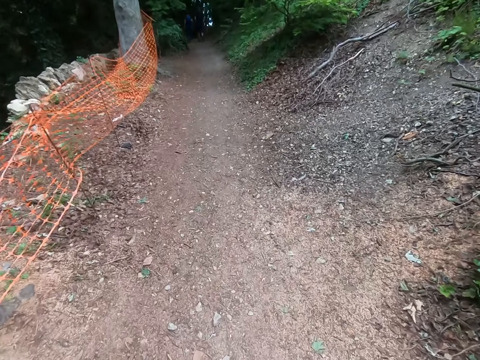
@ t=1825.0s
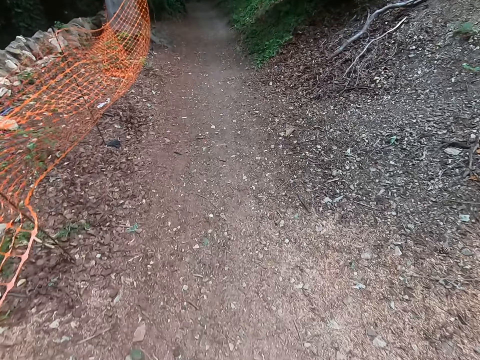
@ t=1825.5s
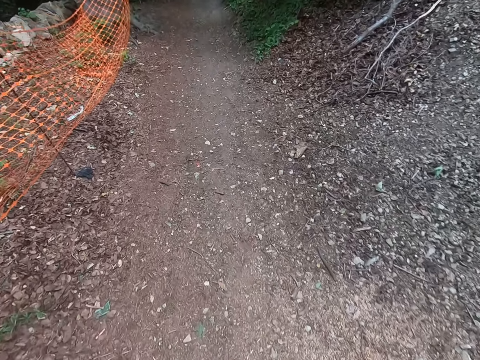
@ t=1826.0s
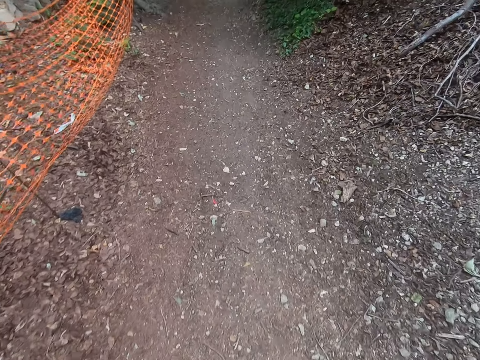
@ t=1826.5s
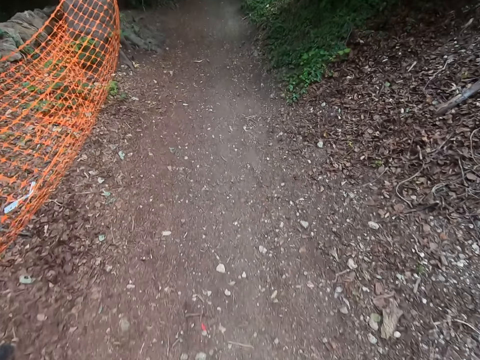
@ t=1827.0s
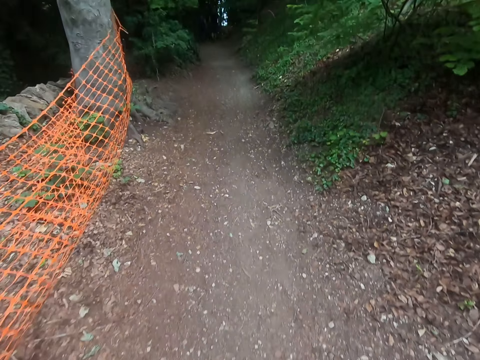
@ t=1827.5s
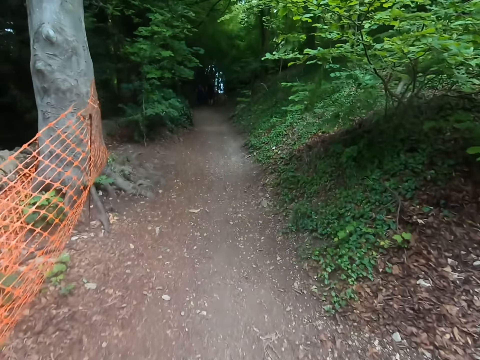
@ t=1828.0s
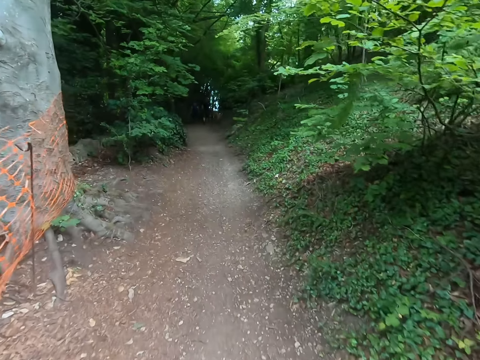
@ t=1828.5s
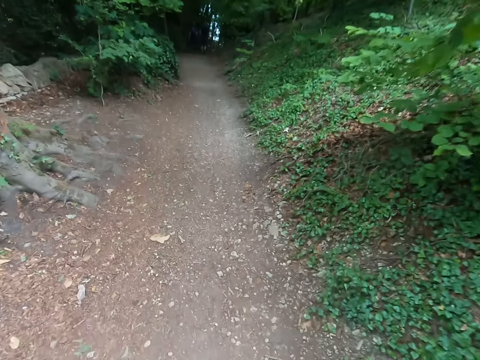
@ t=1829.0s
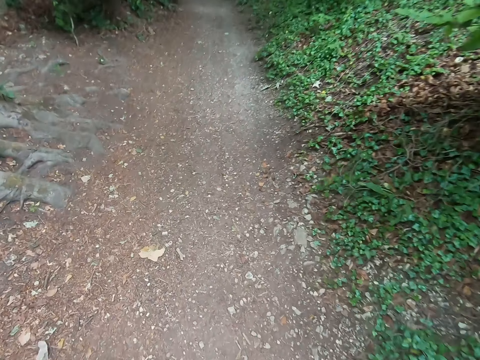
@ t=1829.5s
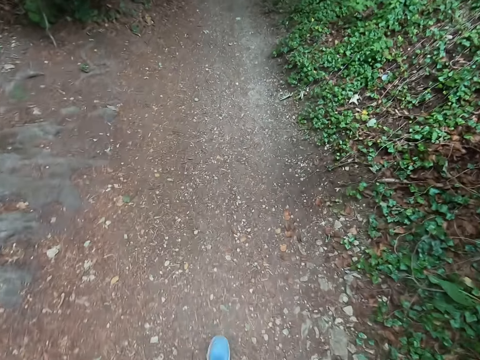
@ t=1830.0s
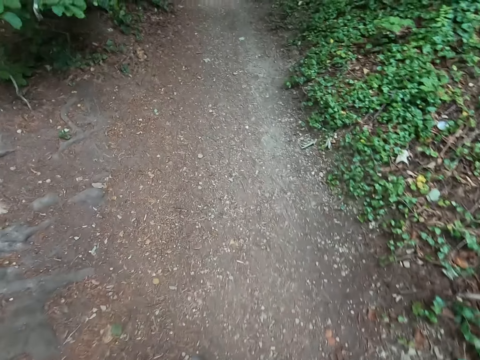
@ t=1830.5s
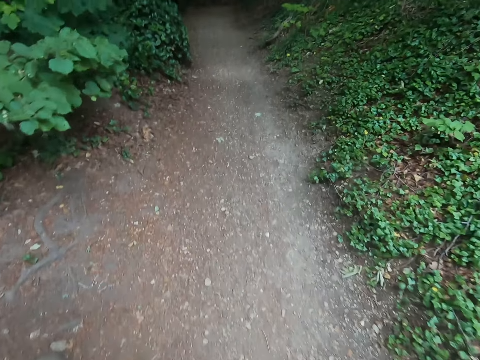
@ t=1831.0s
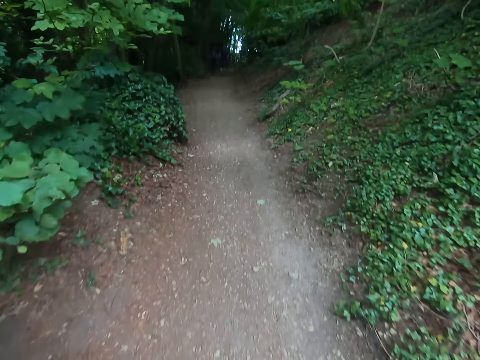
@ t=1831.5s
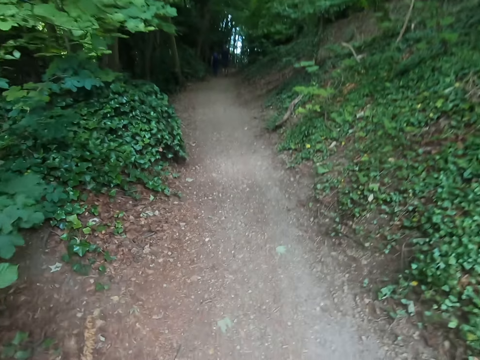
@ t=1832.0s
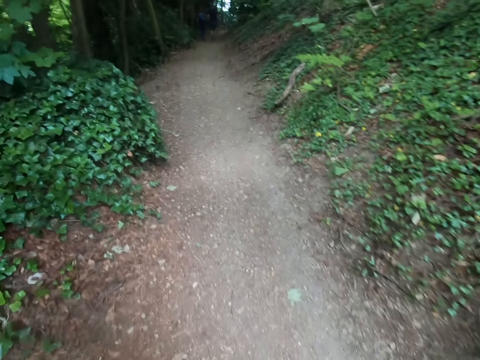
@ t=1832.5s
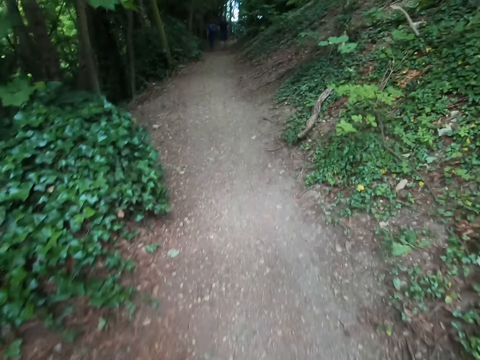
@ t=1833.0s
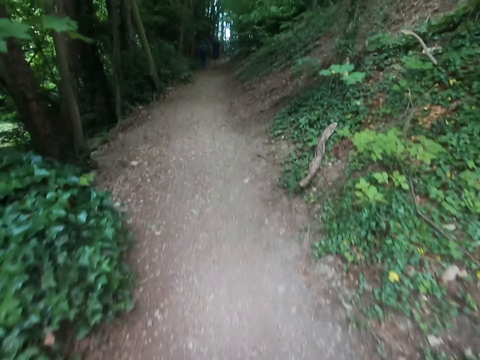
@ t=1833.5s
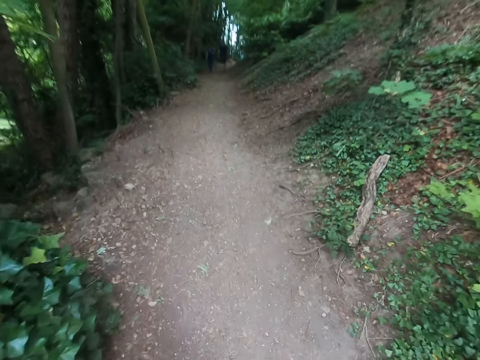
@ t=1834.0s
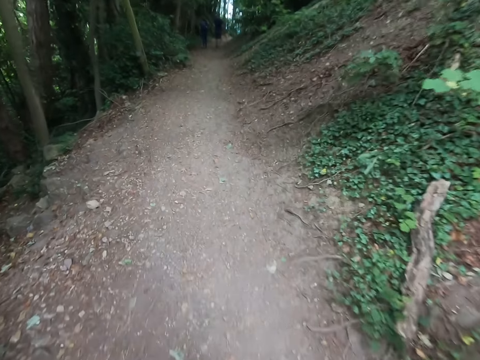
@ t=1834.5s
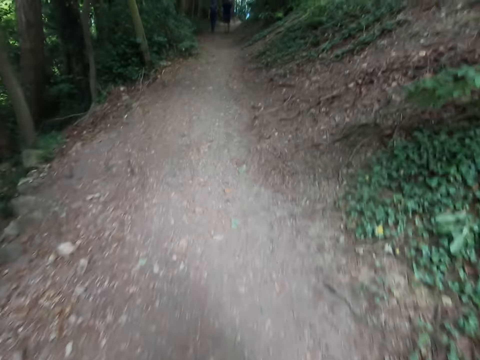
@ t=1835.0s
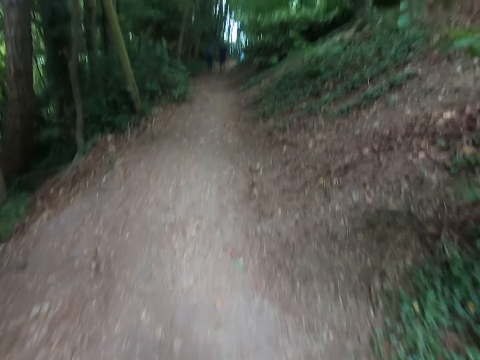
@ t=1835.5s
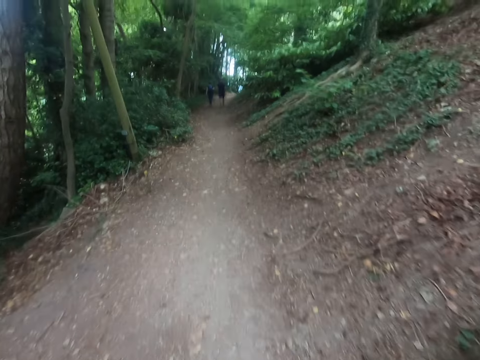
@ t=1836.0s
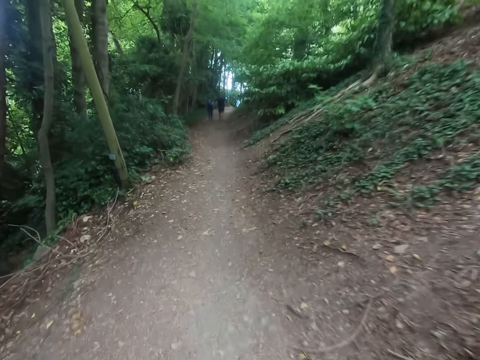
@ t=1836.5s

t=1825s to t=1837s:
The camera wearer looks down. A lady walks along the forest. A man walks along the forest. The camera wearer looks forward. They look down. The lady walks along the forest. The man walks along the forest. The camera wearer looks forward.

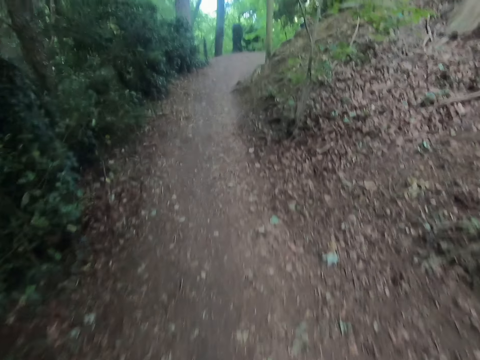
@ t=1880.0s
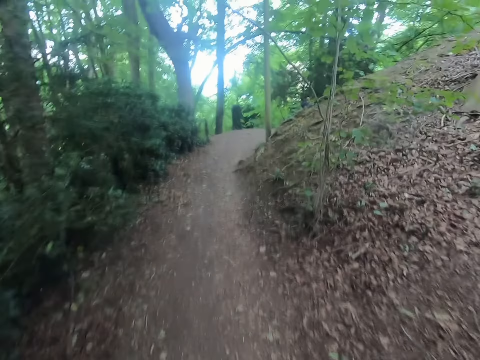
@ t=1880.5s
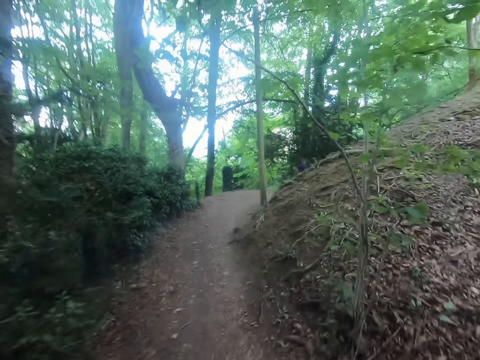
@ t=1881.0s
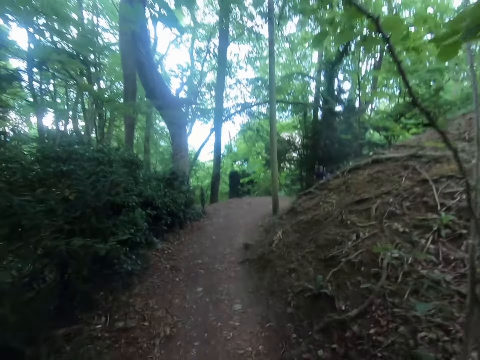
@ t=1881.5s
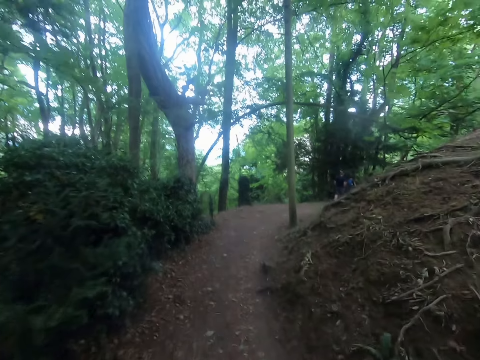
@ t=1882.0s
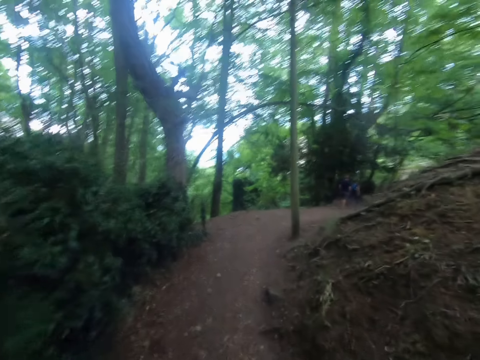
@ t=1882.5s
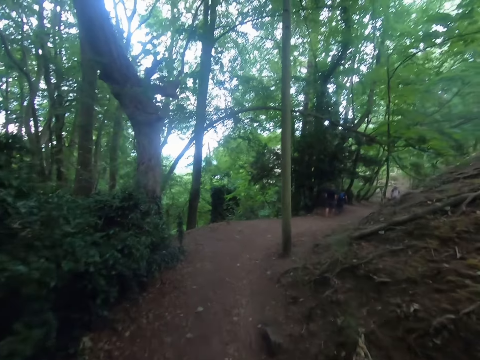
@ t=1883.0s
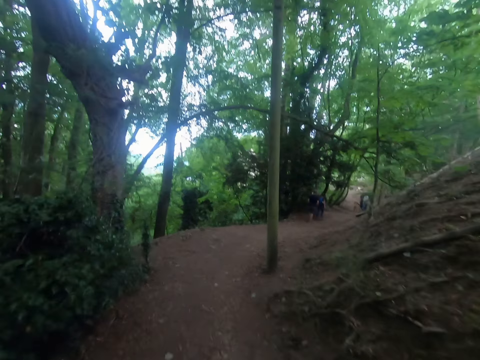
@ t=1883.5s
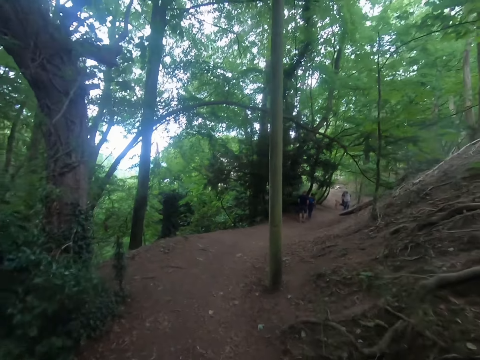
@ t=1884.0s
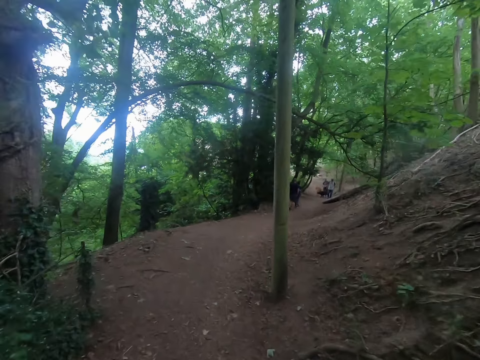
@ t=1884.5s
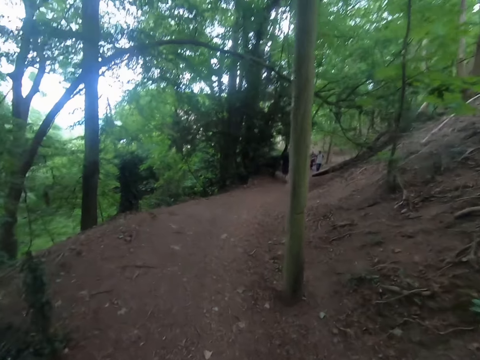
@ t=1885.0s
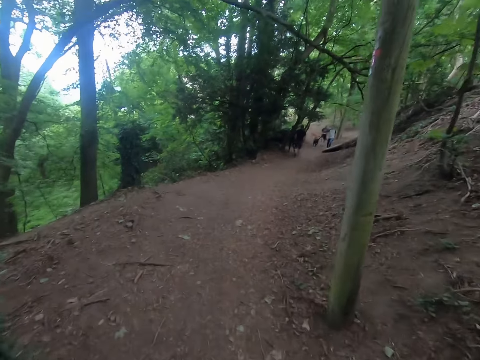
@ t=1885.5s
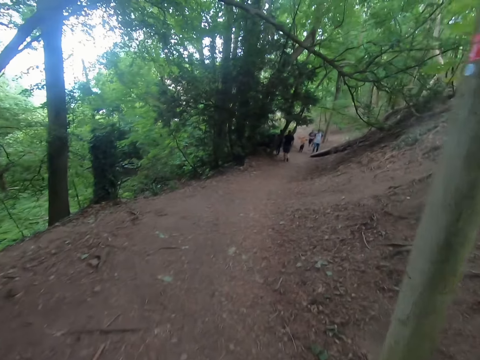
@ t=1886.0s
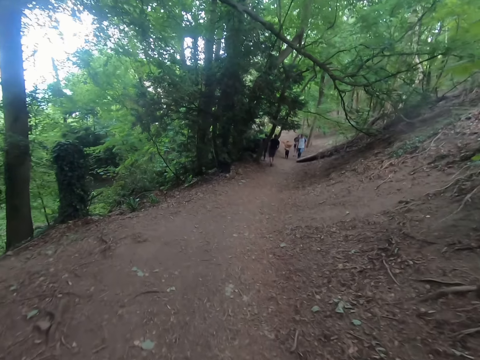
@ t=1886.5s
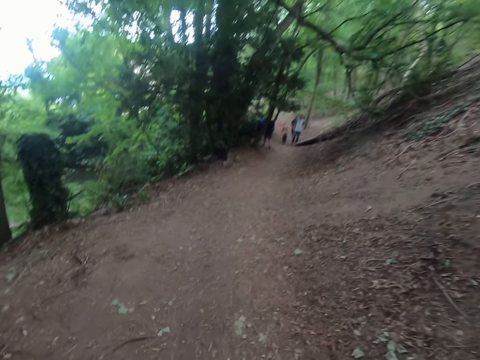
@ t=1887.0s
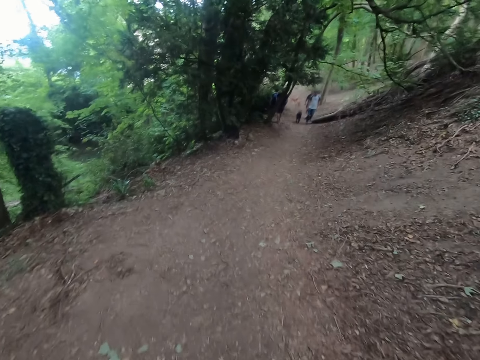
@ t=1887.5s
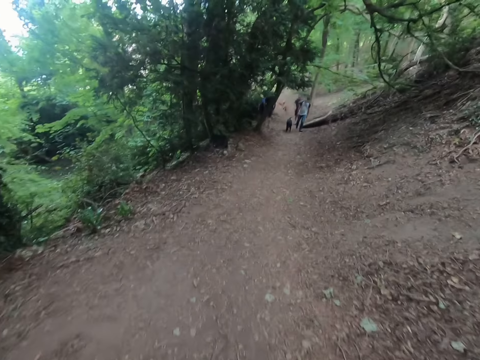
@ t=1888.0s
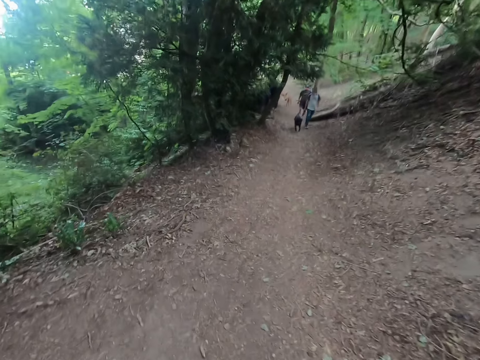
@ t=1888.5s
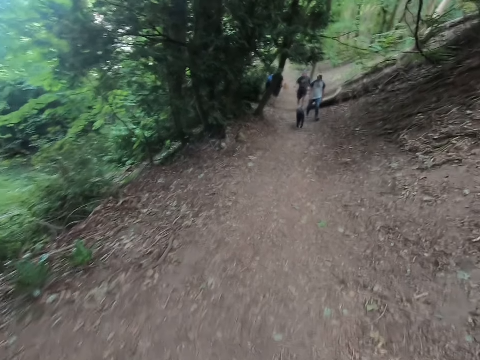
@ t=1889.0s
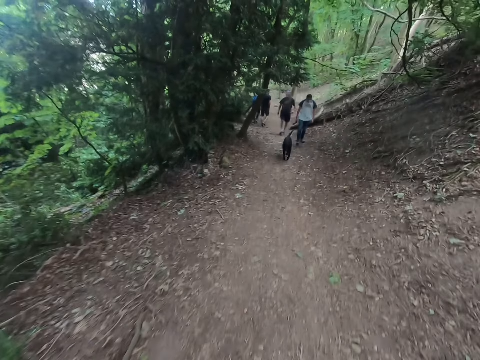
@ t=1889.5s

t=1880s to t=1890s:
A lady walks along the forest. A man walks along the forest. Another man walks along the forest. Another man walks along the forest.

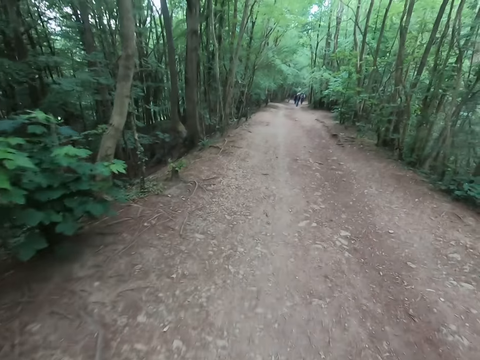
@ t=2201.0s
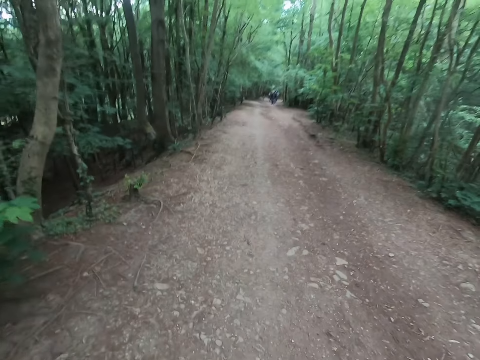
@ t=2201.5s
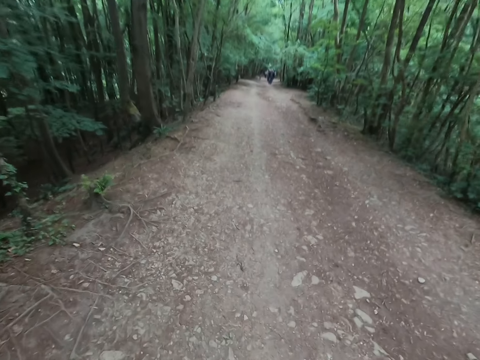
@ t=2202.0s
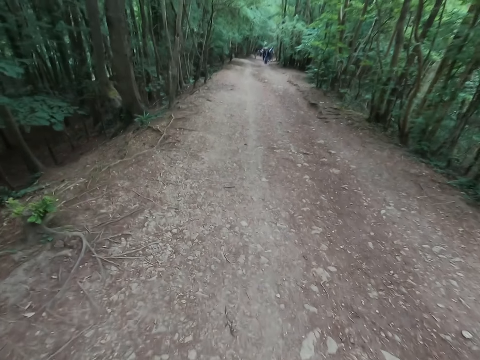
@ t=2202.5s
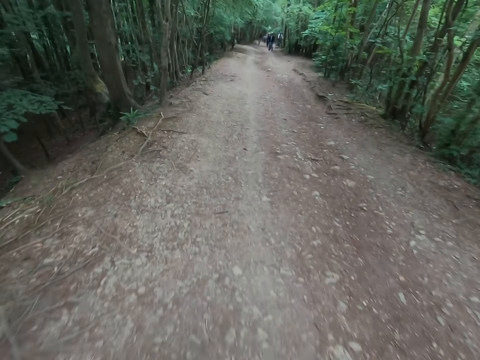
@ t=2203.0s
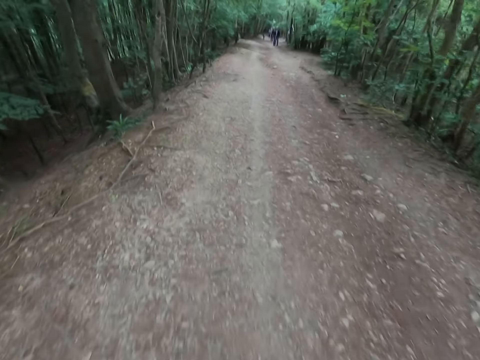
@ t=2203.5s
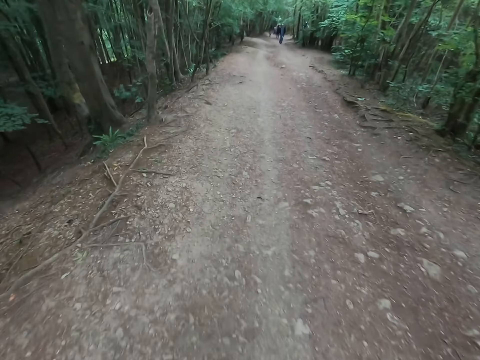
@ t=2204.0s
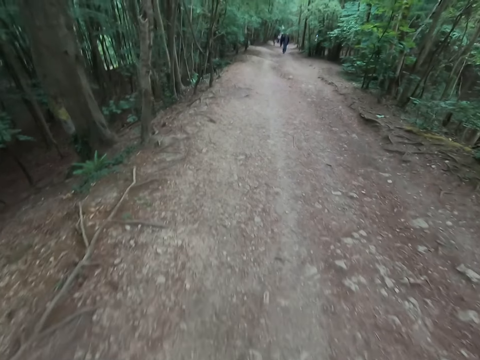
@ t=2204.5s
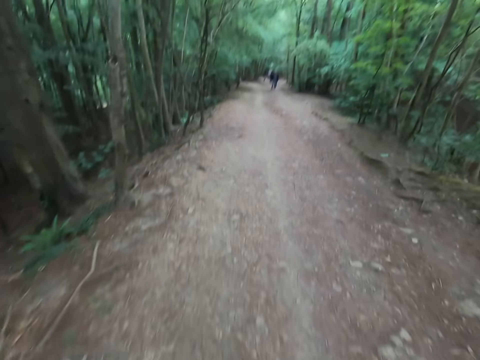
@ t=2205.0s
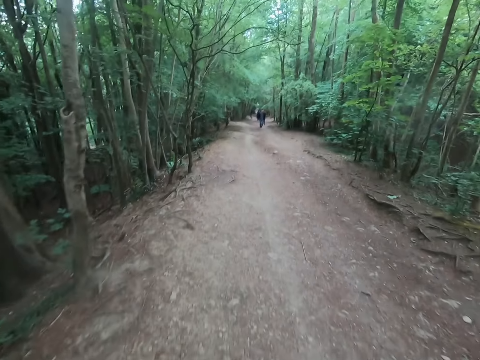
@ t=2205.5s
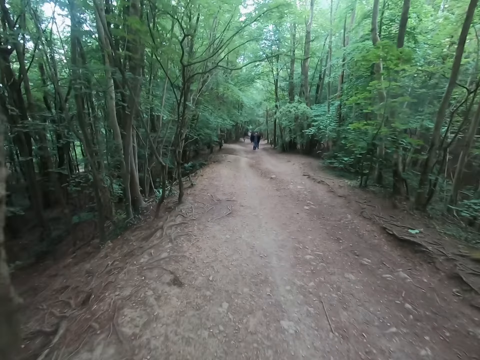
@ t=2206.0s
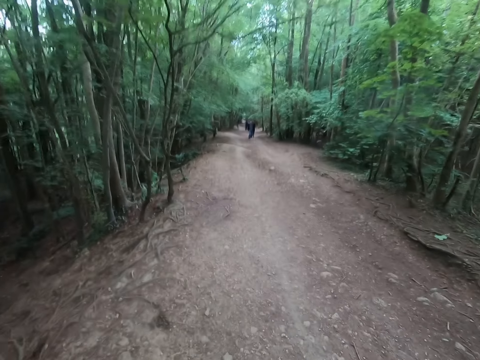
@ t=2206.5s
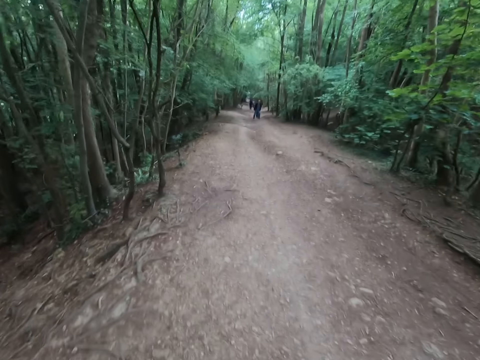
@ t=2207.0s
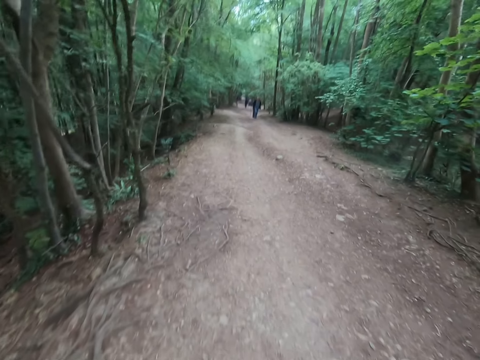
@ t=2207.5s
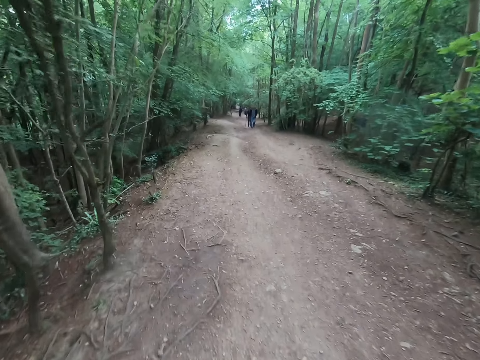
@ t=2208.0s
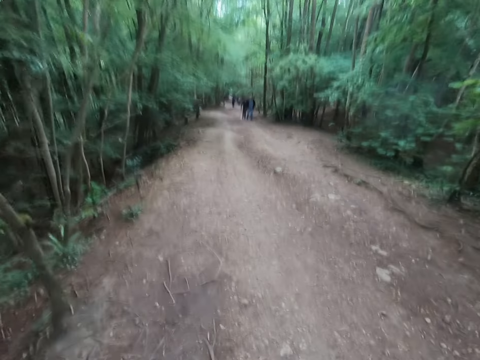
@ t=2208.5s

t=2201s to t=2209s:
A person rides a bike. A man and a lady walk at the forest.
